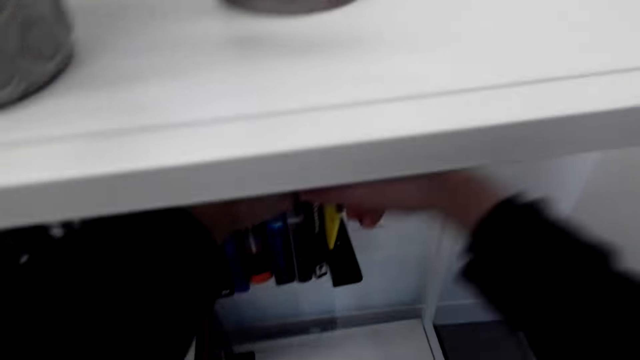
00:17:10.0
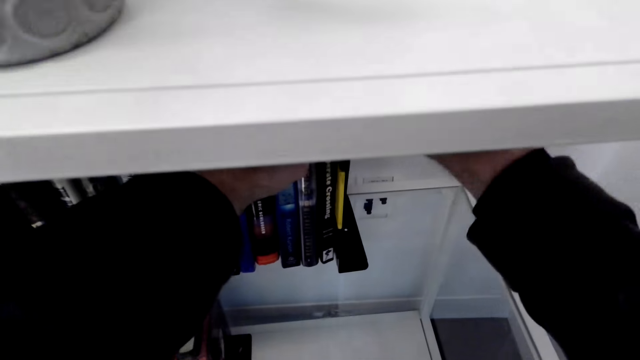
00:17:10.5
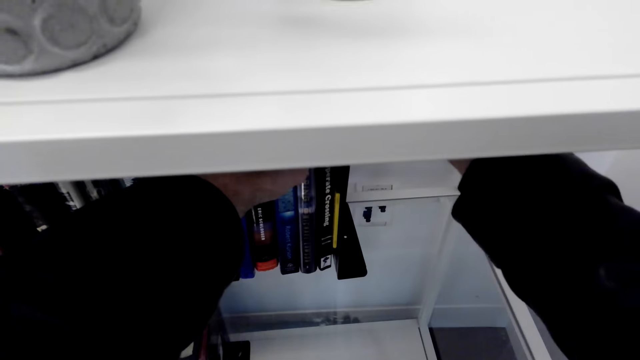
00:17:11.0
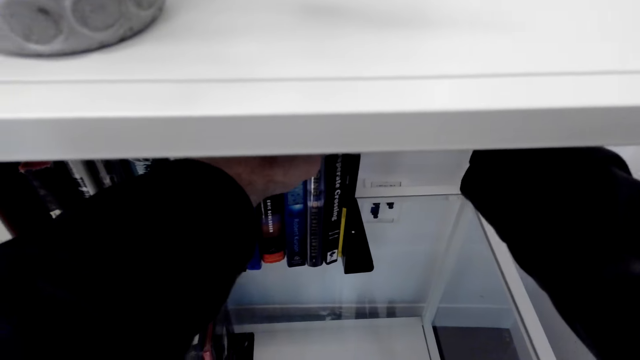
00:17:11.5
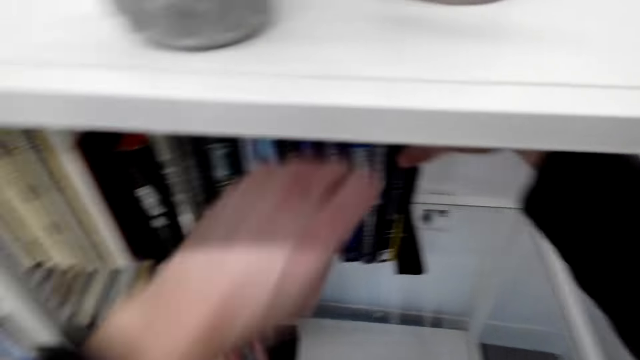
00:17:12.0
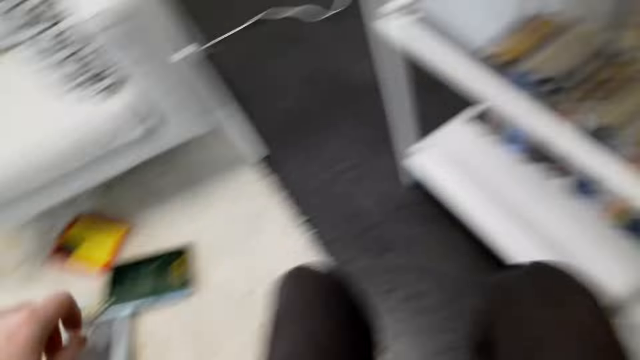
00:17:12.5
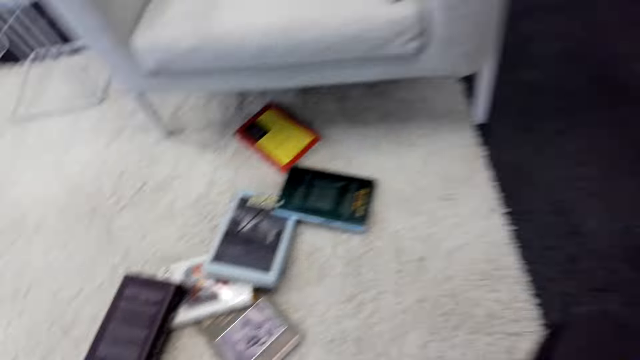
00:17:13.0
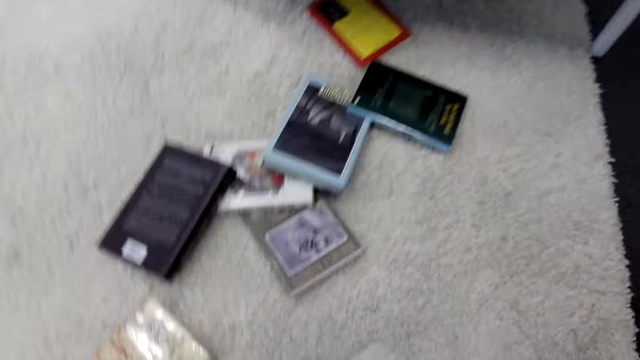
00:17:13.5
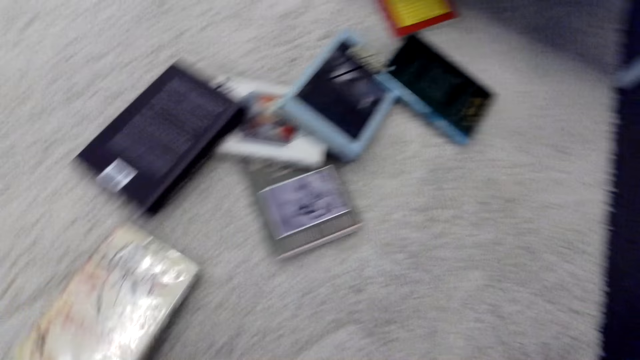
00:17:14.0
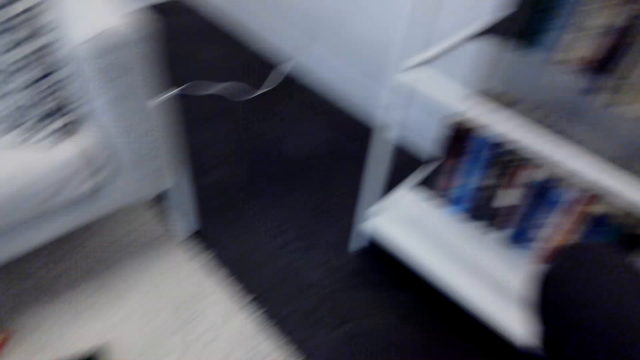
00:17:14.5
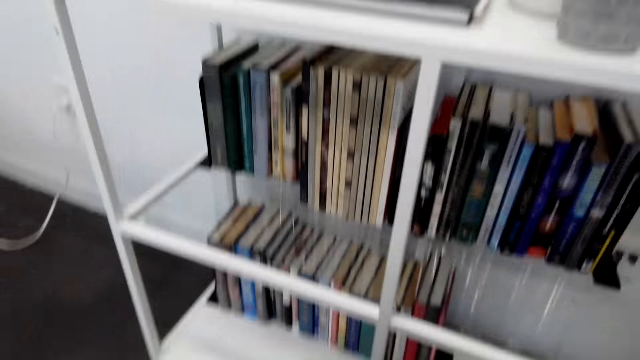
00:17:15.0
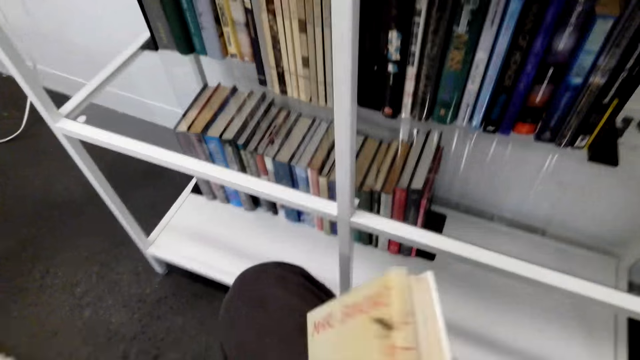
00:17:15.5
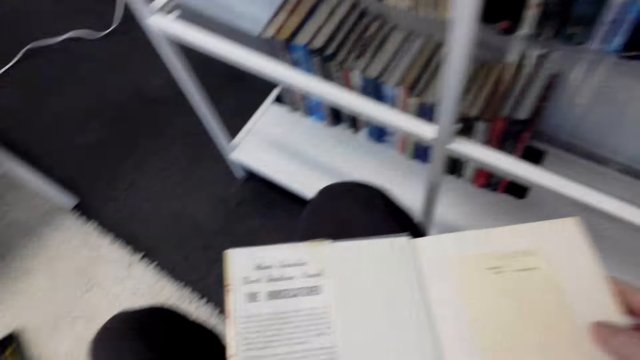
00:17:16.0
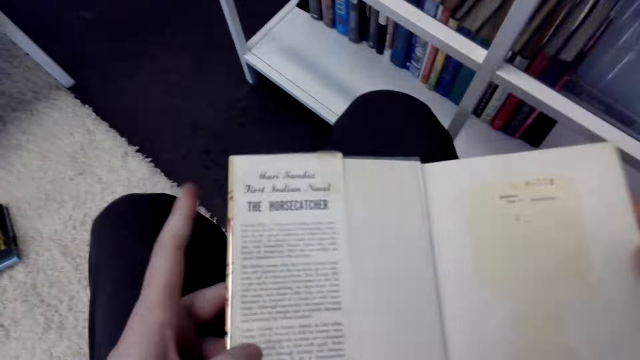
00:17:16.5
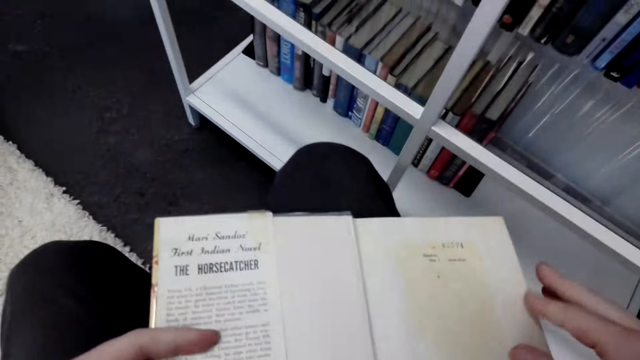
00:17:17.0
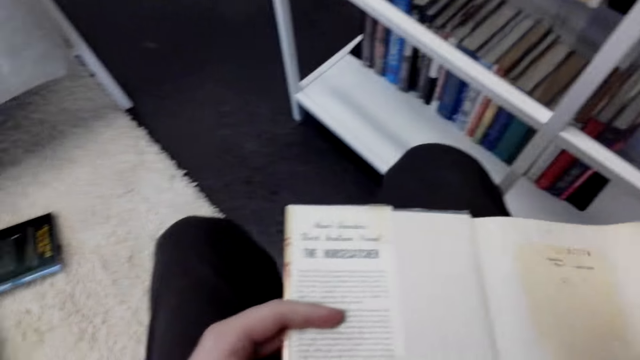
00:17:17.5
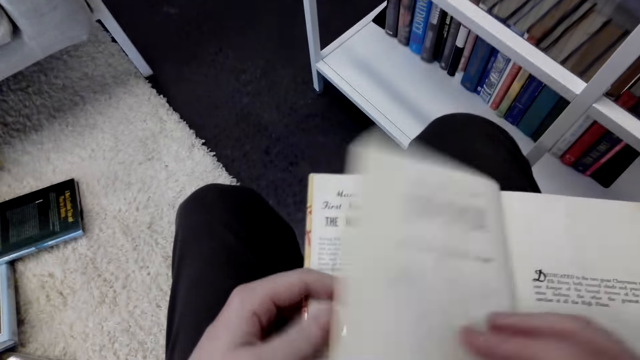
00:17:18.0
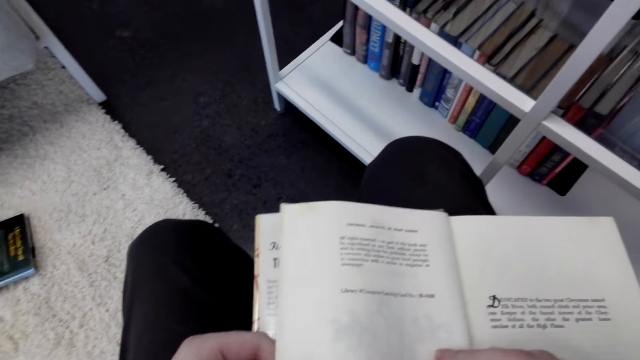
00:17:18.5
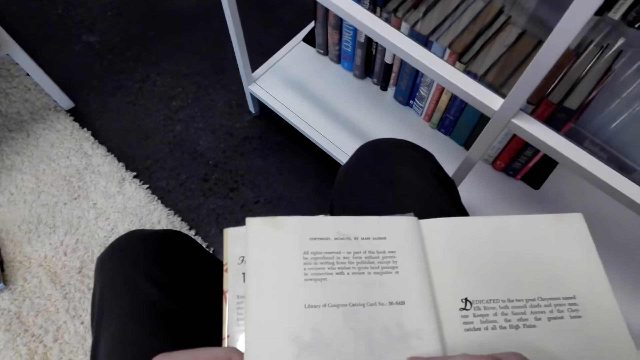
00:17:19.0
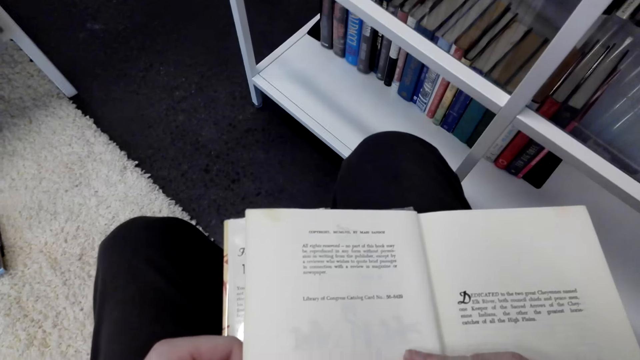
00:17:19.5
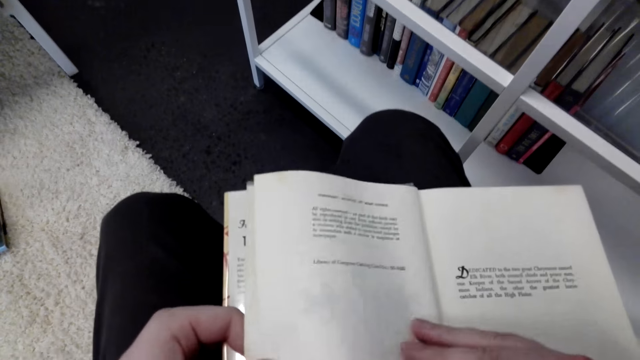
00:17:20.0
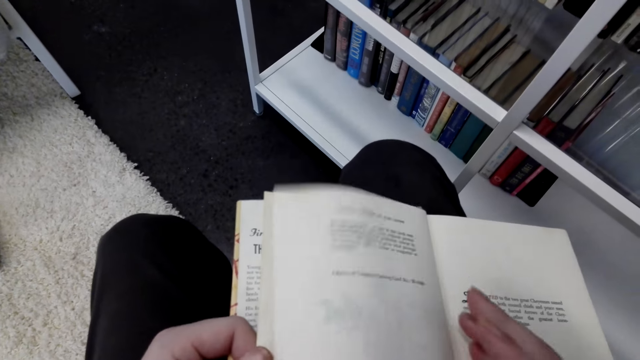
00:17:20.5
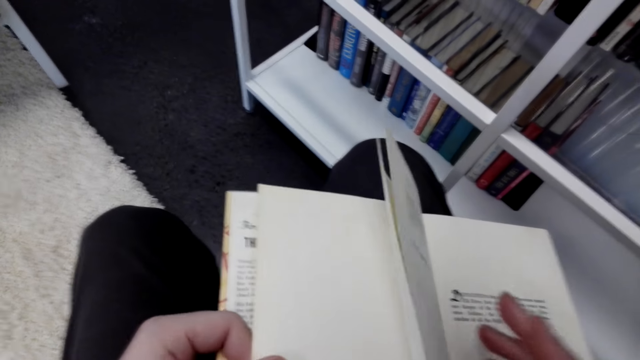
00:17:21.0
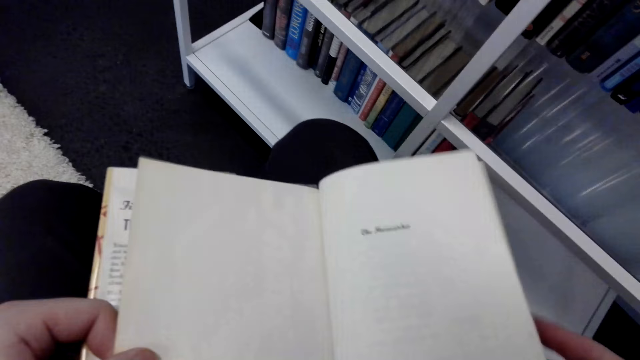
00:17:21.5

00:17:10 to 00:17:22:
The camera wearer puts the book on a shelf. They pick up another book. They open the pages of the book.

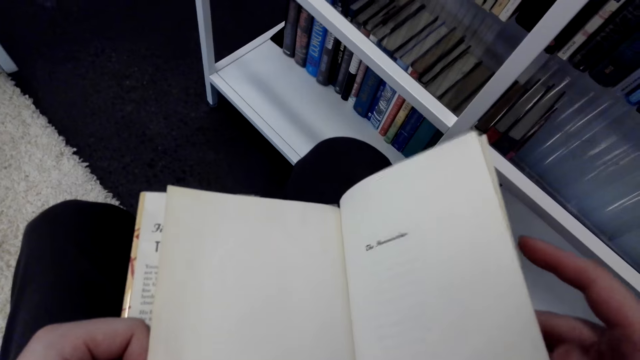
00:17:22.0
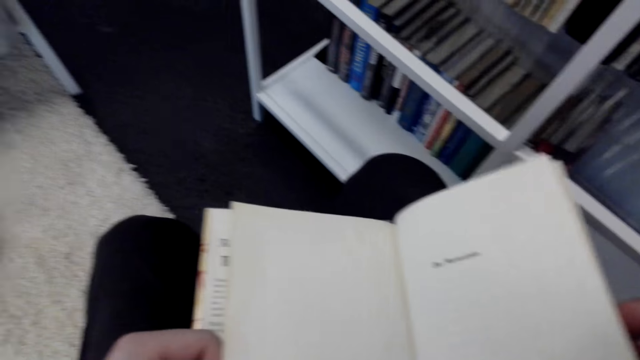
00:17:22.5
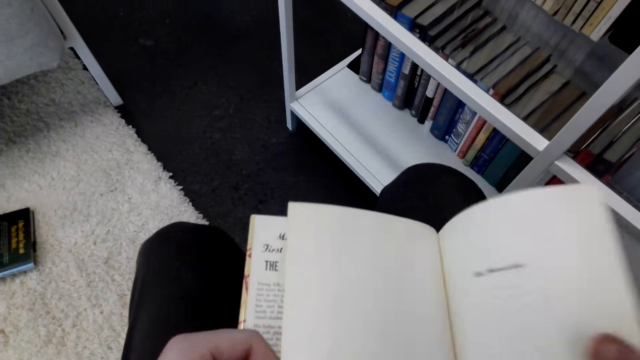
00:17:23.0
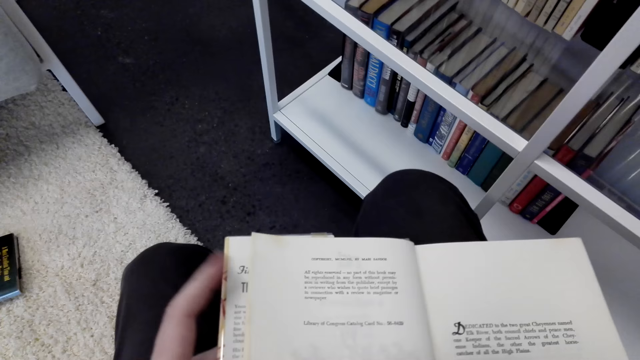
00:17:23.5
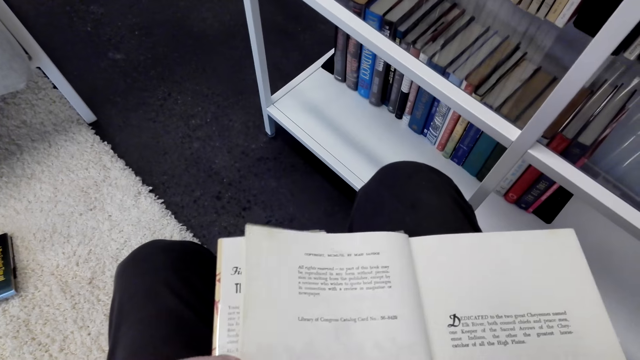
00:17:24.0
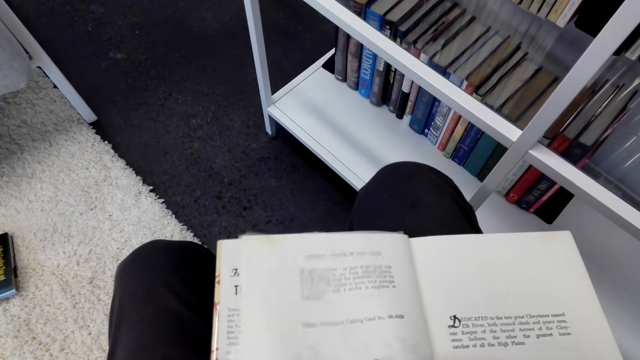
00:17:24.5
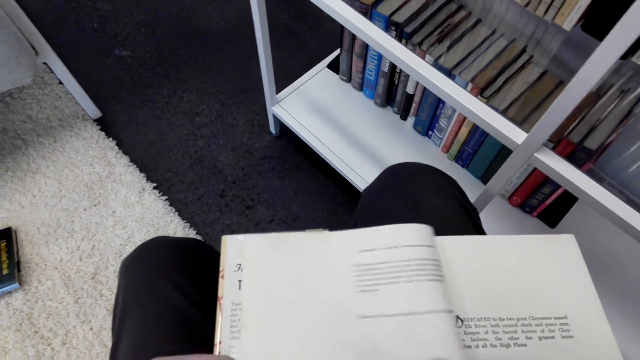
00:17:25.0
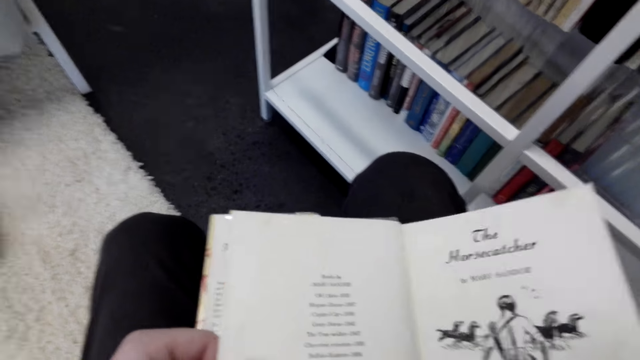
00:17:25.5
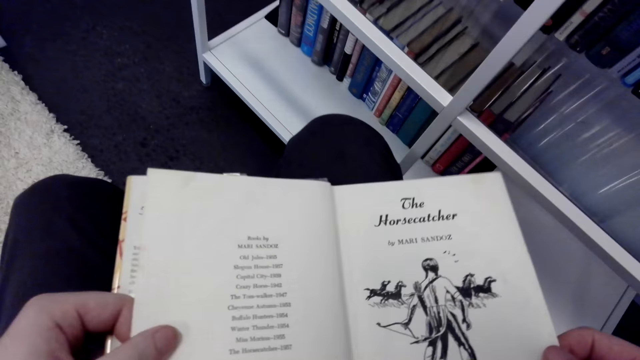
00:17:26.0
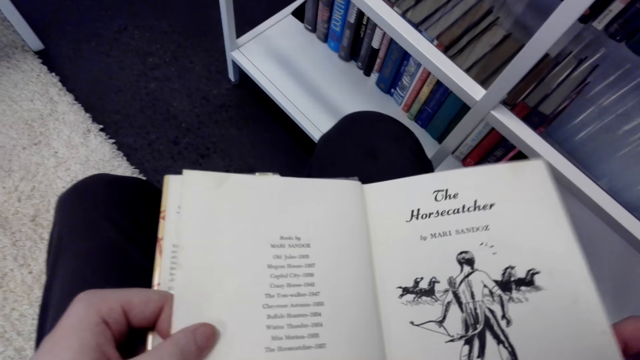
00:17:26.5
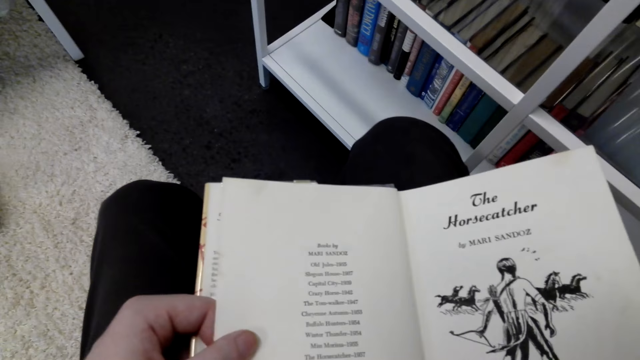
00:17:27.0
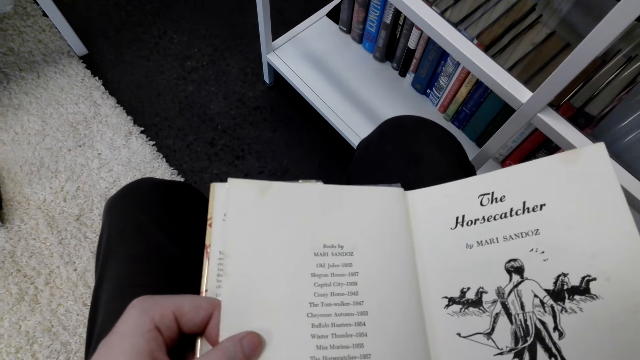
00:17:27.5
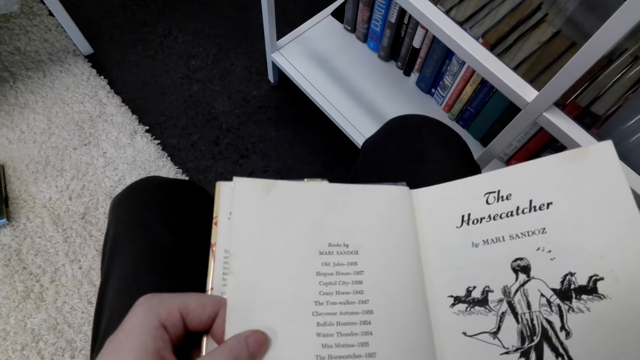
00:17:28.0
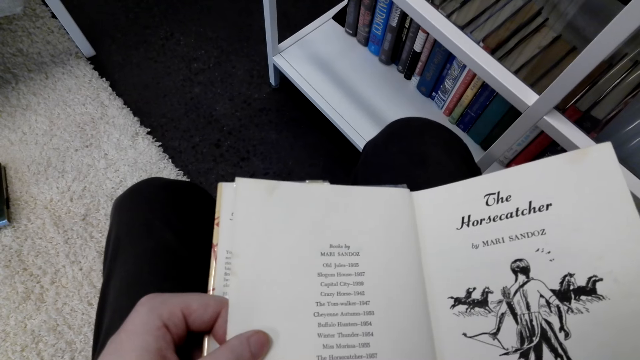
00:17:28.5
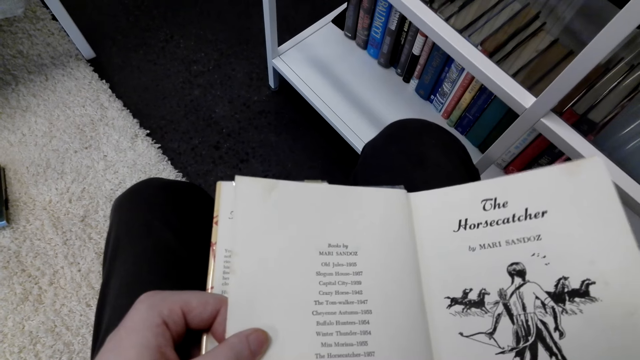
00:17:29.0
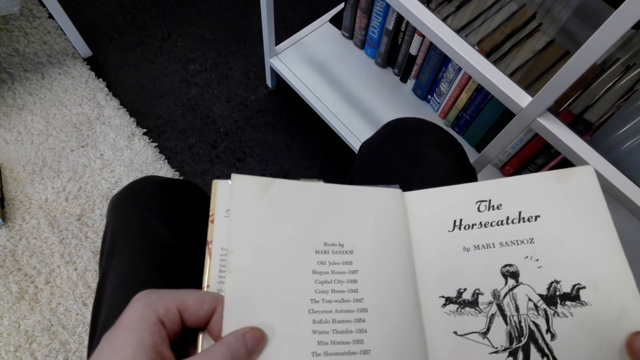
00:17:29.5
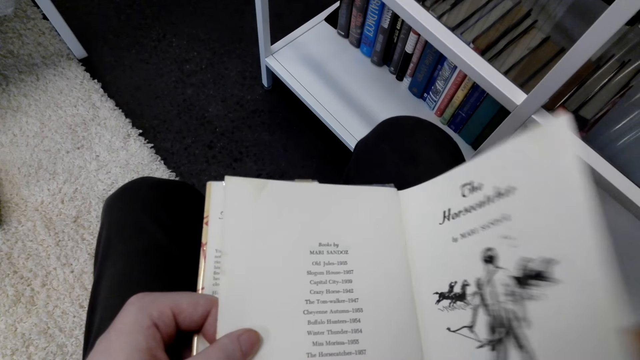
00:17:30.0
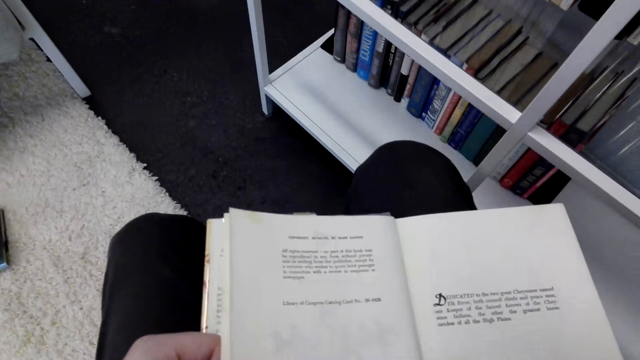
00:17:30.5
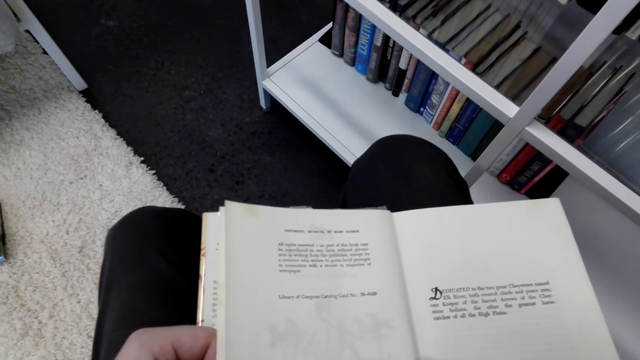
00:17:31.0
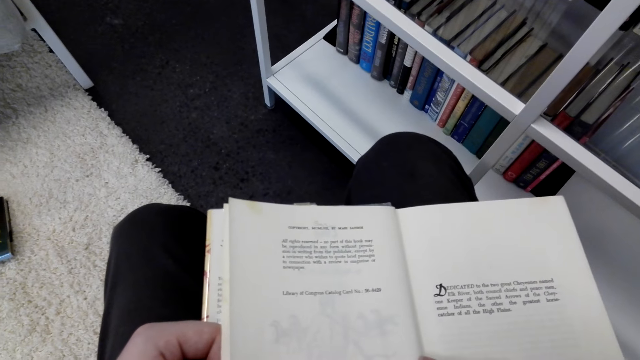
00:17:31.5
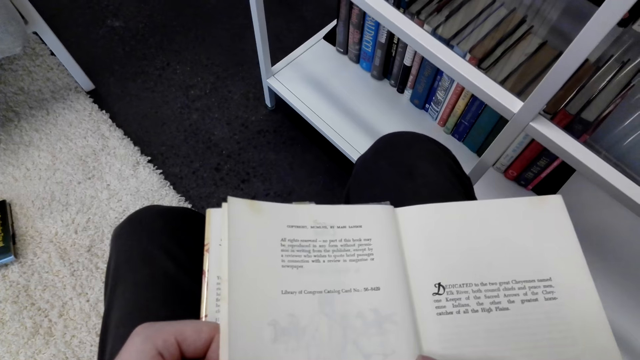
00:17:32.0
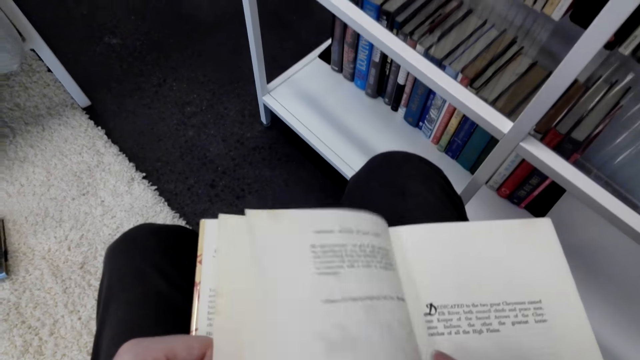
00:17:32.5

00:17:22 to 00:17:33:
The camera wearer opens the book. They stare at the book. They open the page of the book. They stare at the book.
